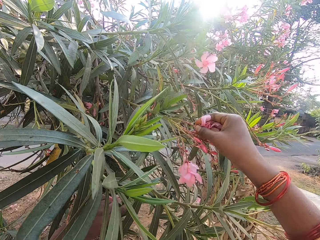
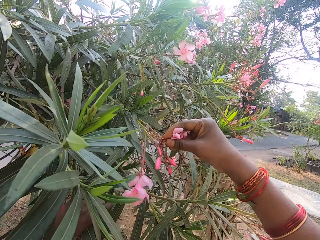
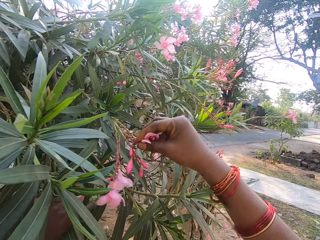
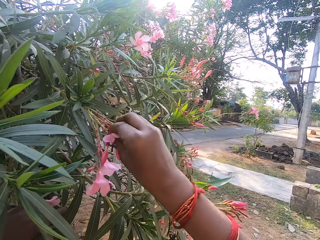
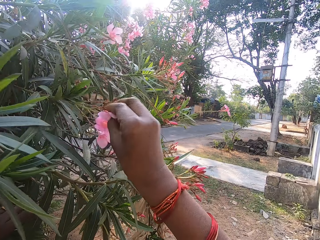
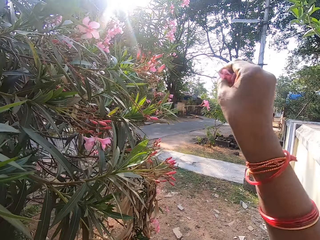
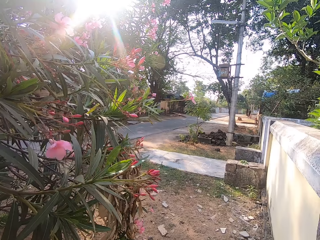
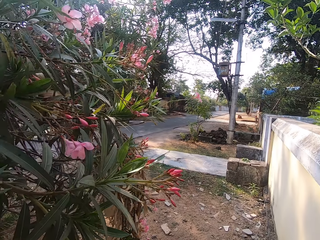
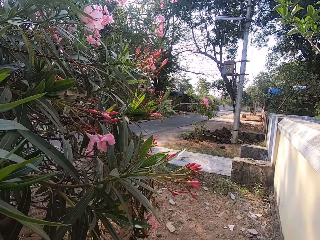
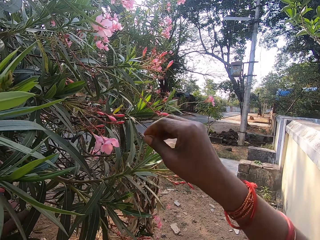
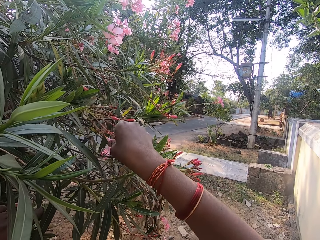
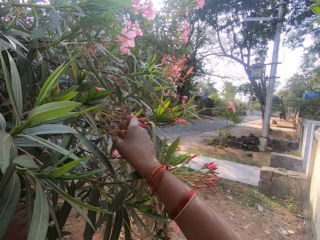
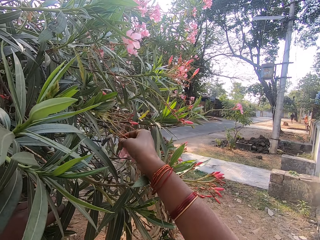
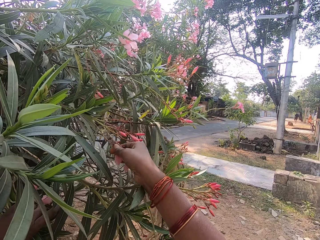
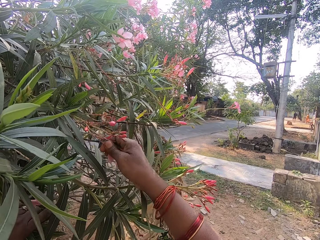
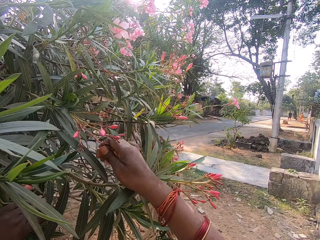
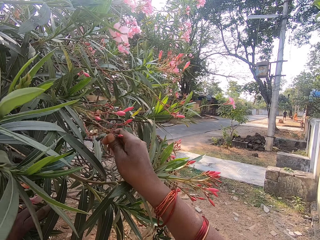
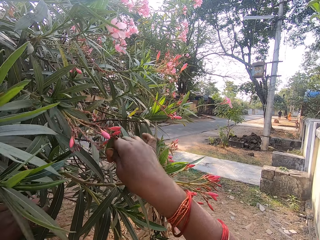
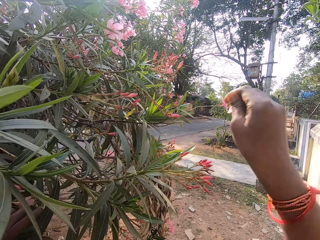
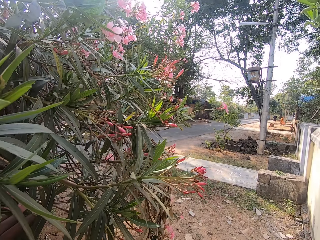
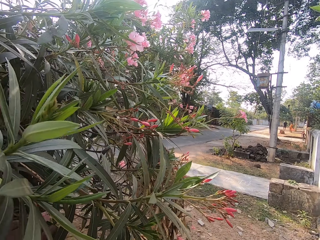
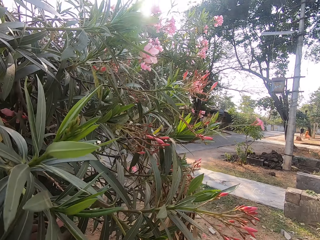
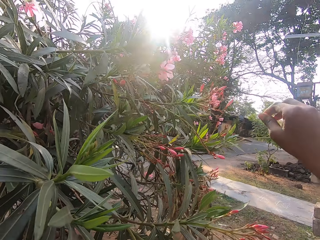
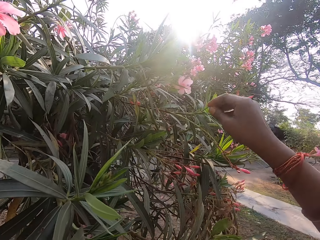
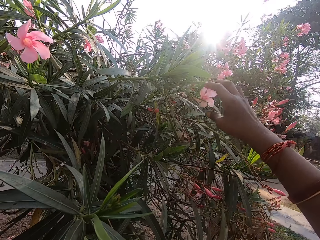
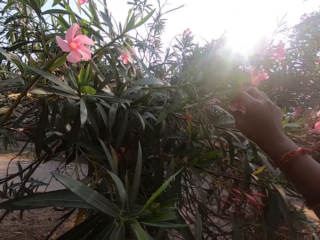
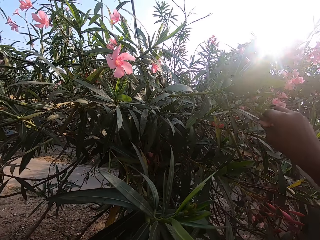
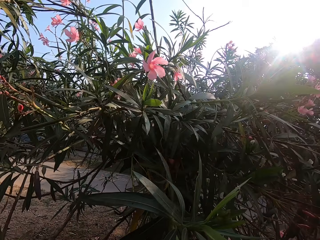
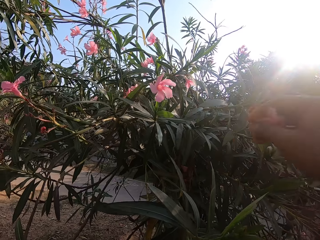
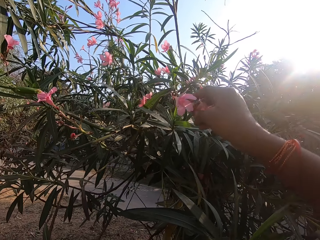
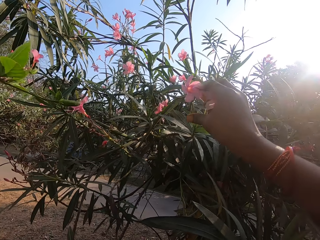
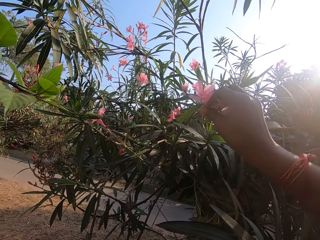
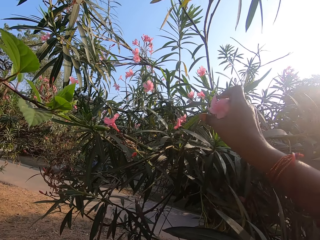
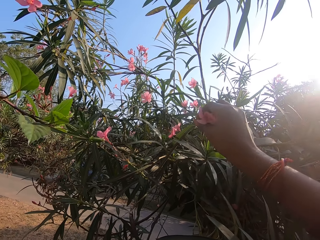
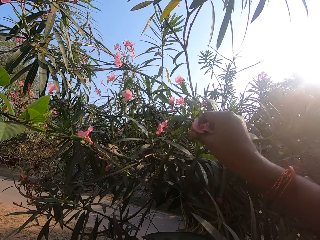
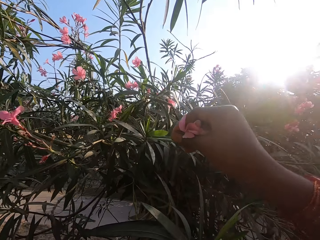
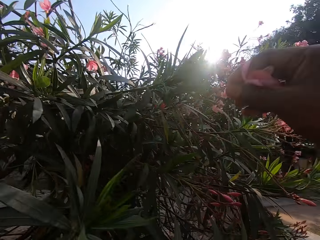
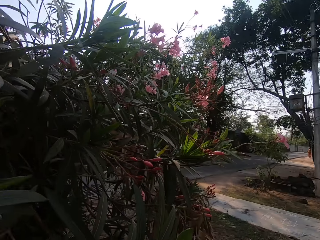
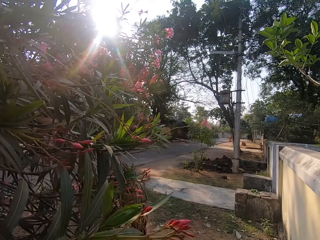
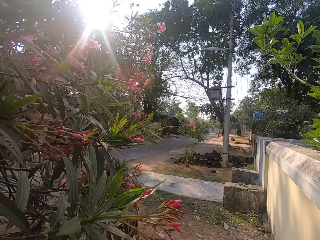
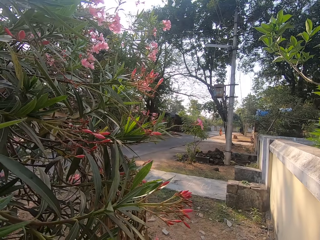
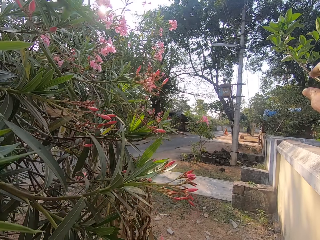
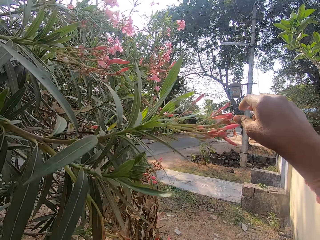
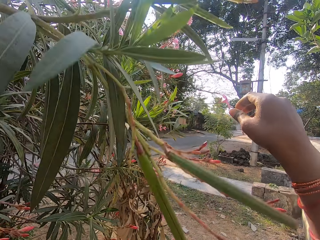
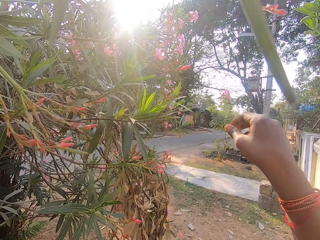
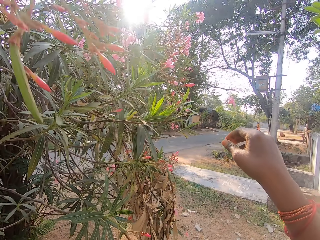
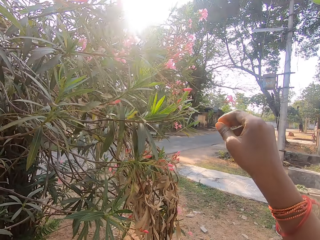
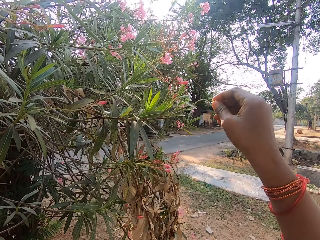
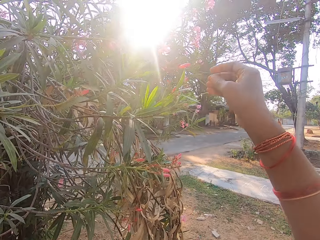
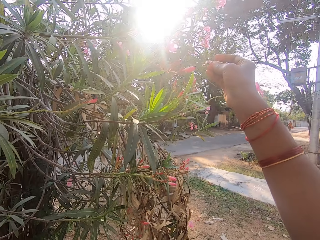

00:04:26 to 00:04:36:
The camera wearer pours the flowers in the basket. They pluck flowers from a branch. They pour the flowers in the basket. They pluck flowers from the branch. They pour the flowers in the basket.

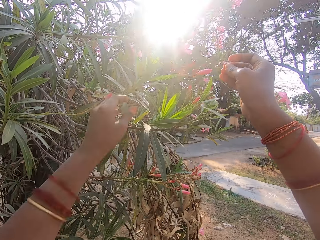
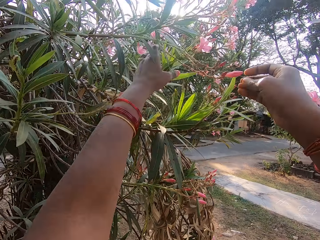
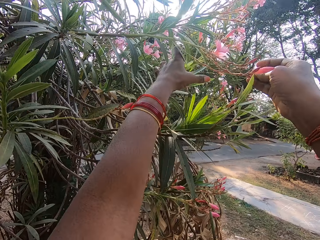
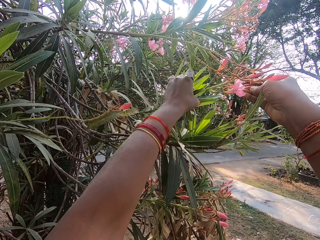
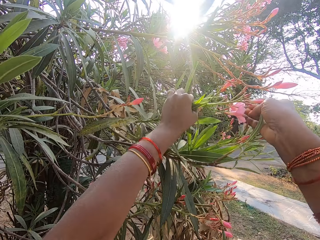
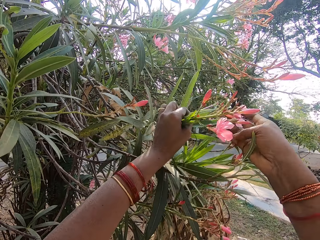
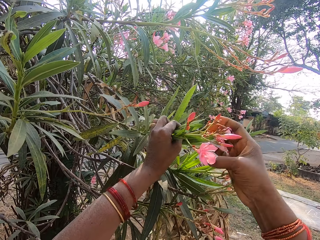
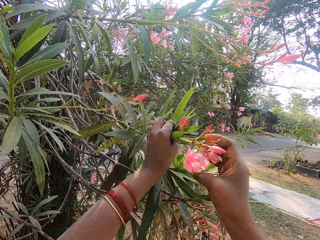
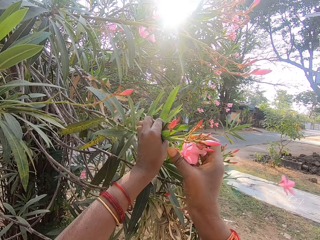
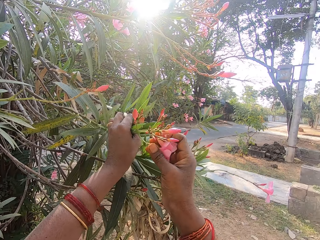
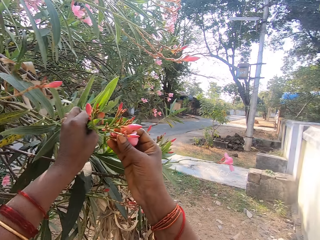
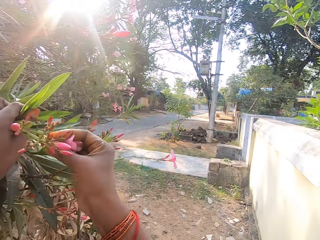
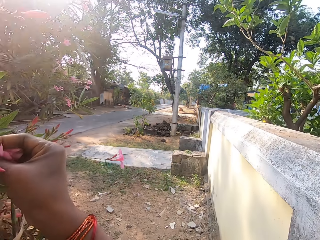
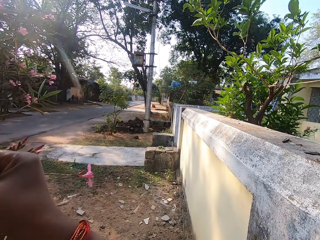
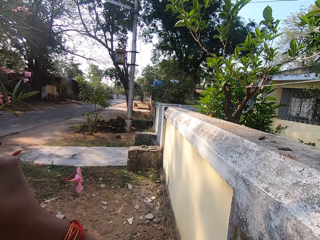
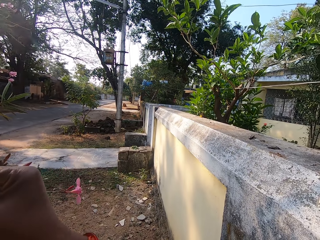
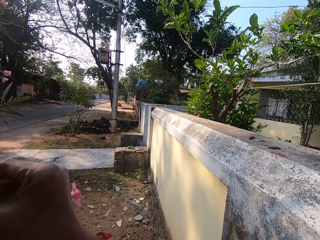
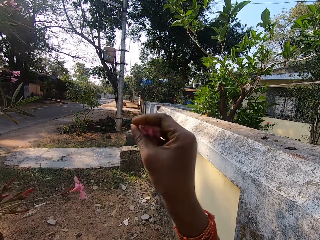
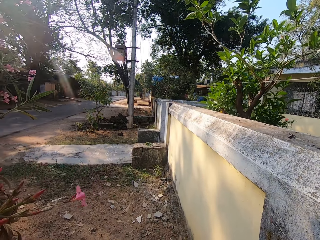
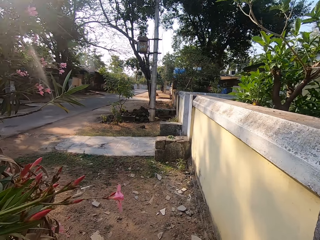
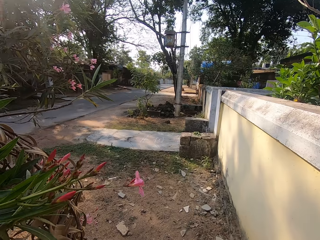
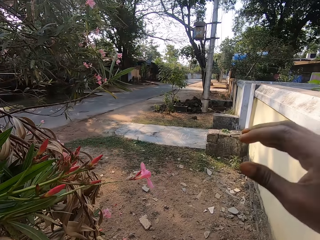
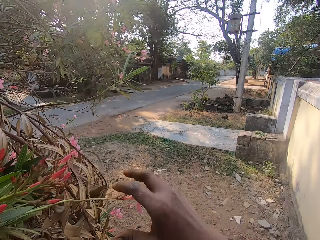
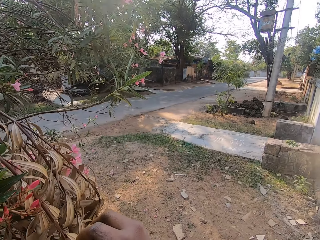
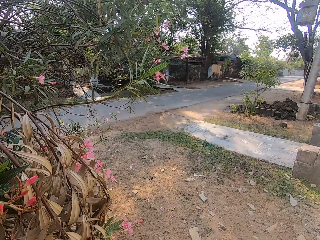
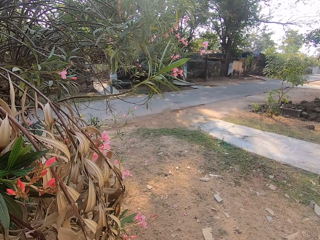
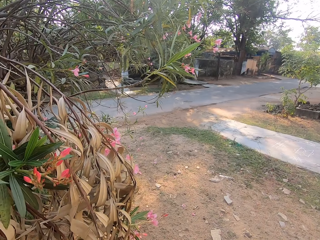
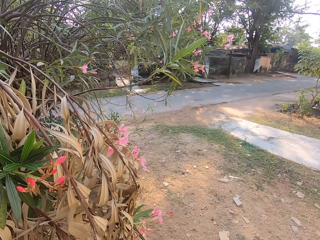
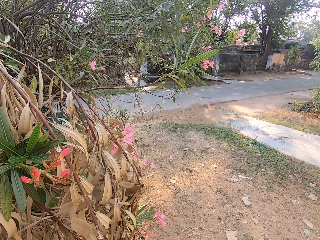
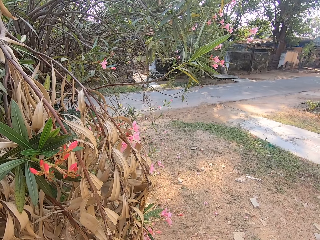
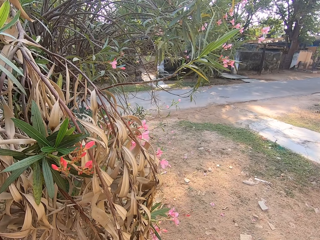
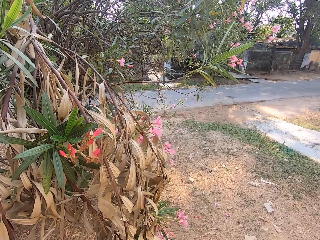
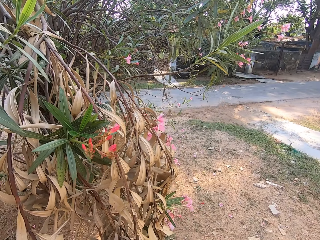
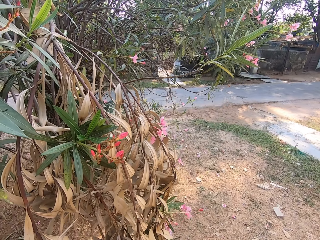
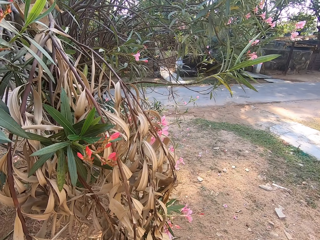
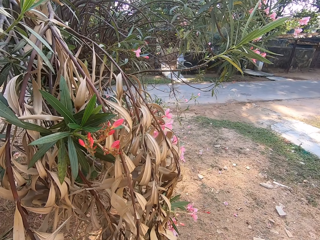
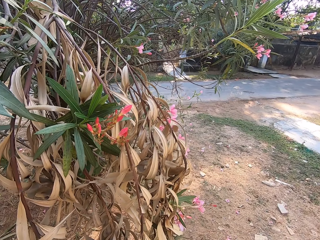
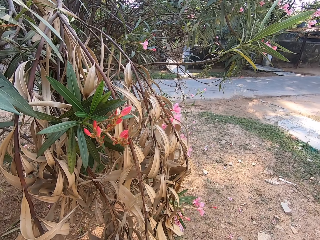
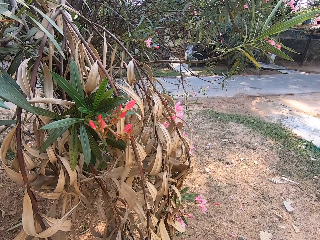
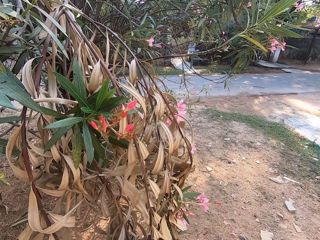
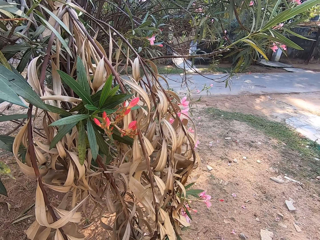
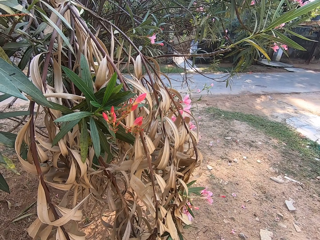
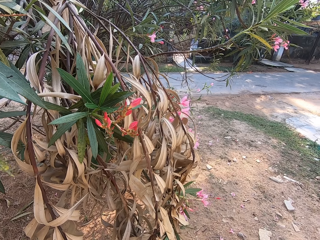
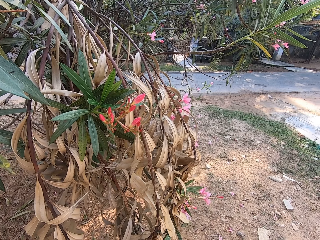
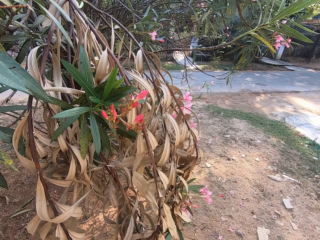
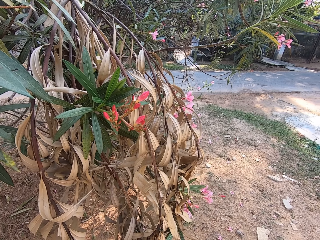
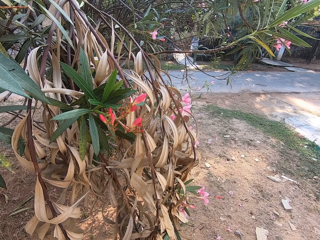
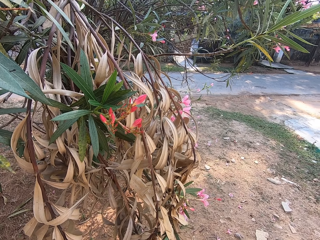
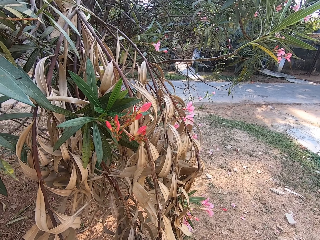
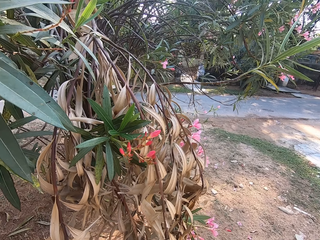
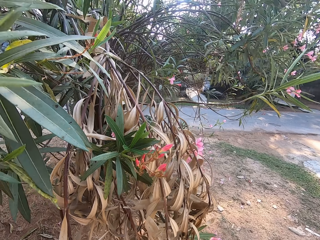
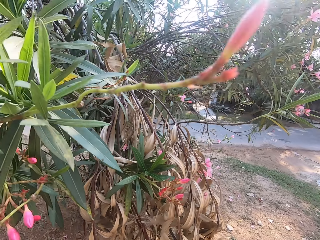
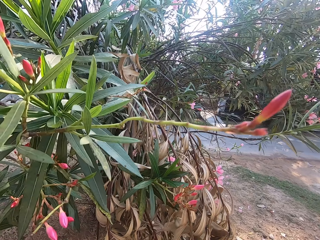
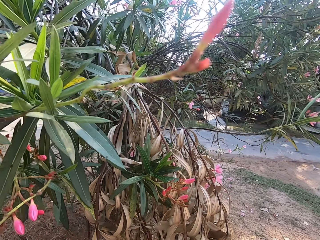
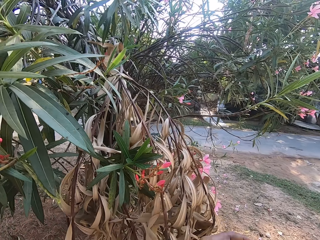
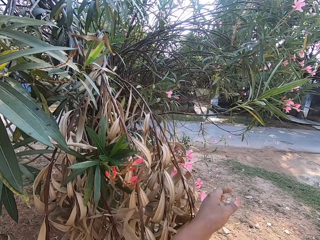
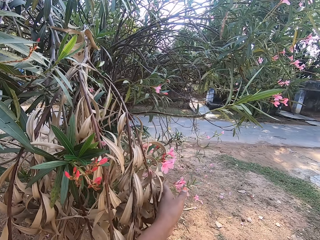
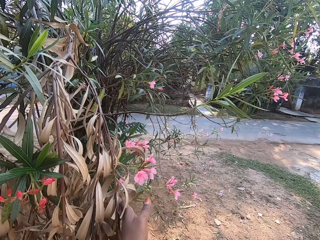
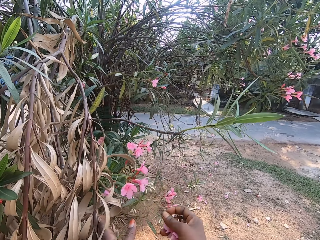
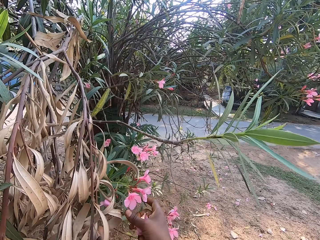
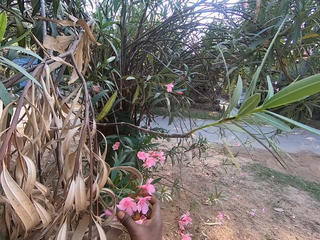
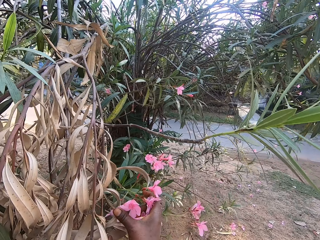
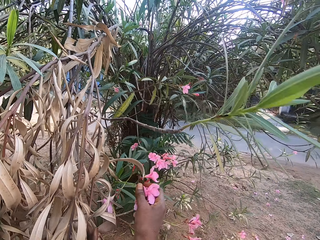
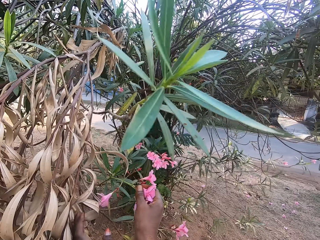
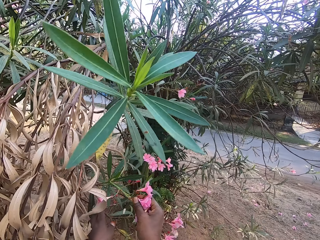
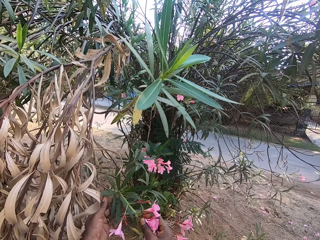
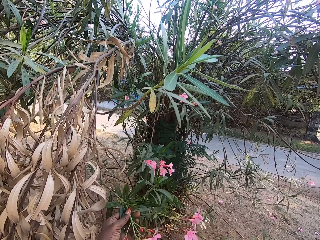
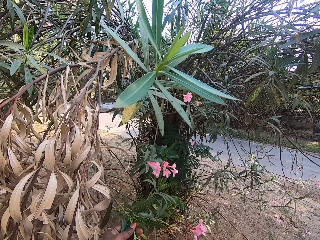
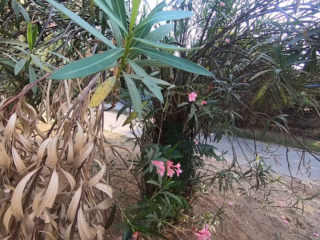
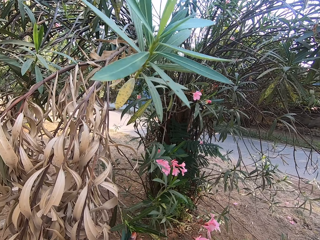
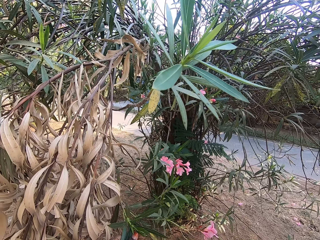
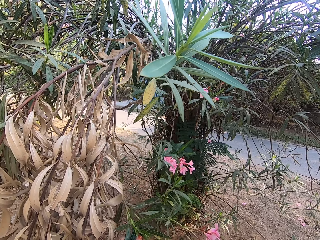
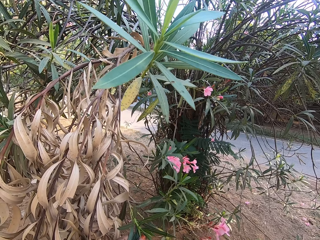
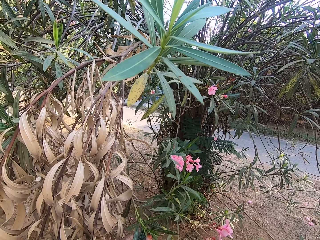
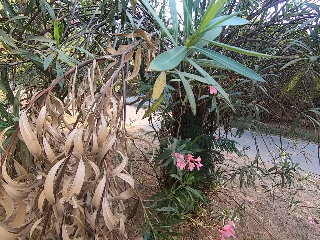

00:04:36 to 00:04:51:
The camera wearer pulls down a branch. They hold the branch. They pluck flowers from the branch. They pour the flowers in the basket. They pluck flowers from the branch. They pluck the flowers.
